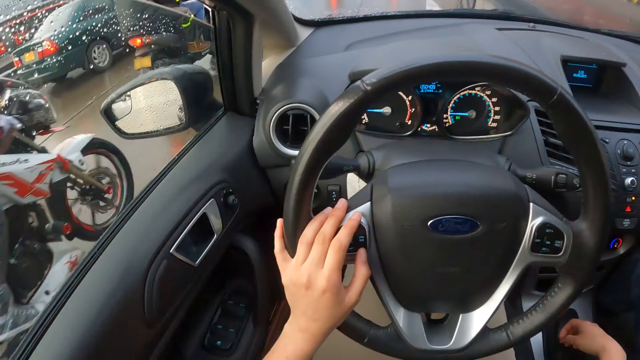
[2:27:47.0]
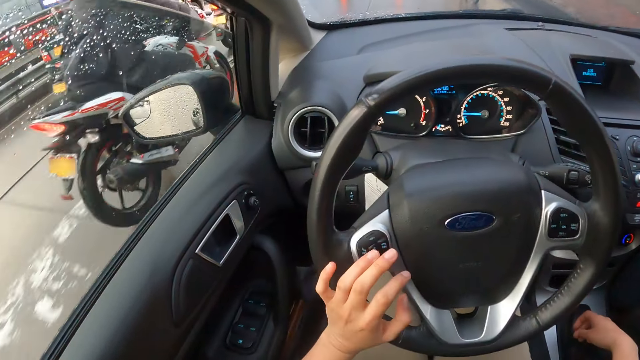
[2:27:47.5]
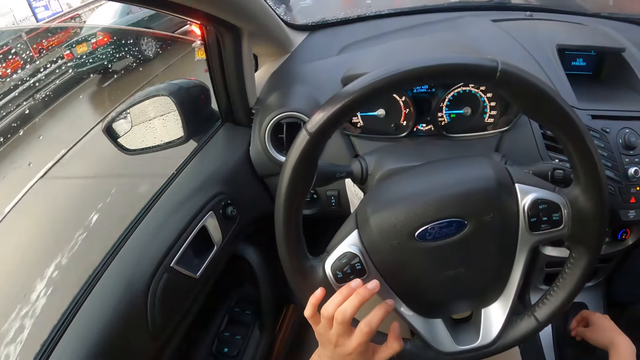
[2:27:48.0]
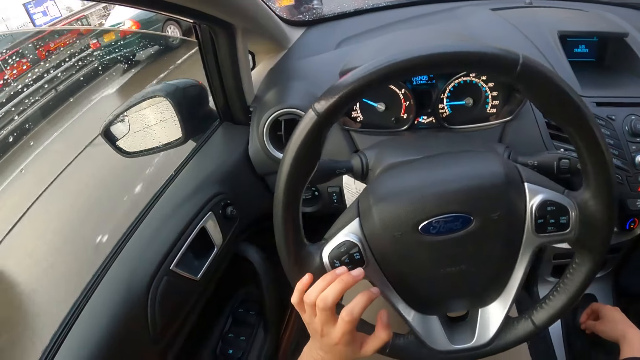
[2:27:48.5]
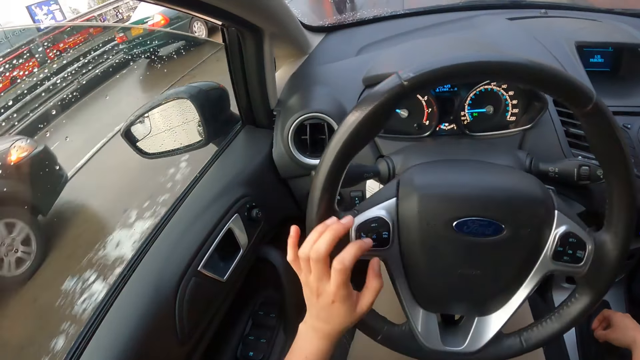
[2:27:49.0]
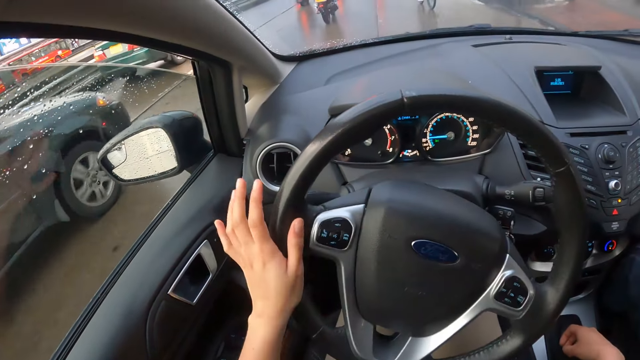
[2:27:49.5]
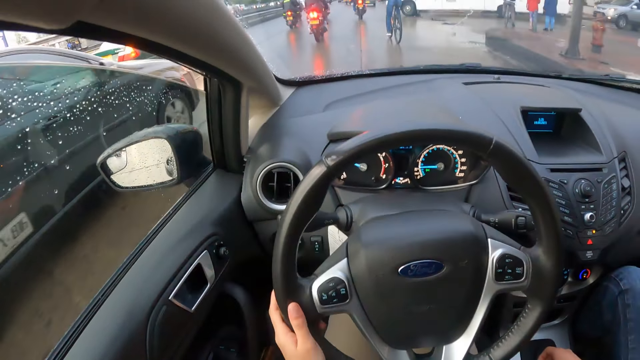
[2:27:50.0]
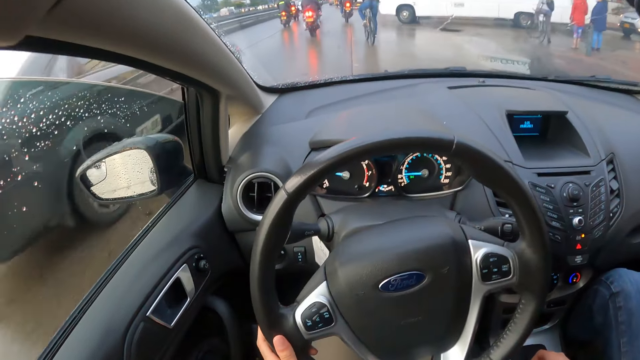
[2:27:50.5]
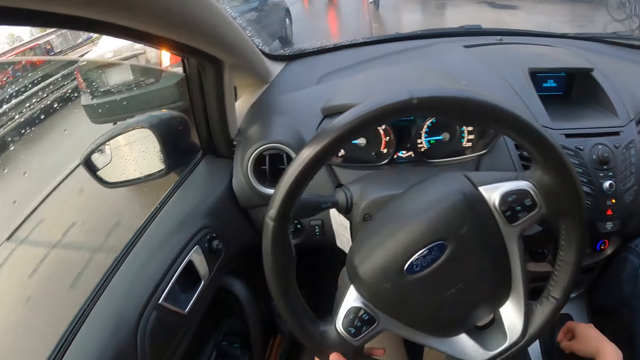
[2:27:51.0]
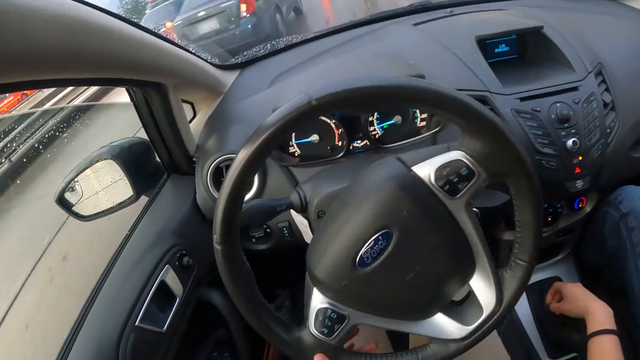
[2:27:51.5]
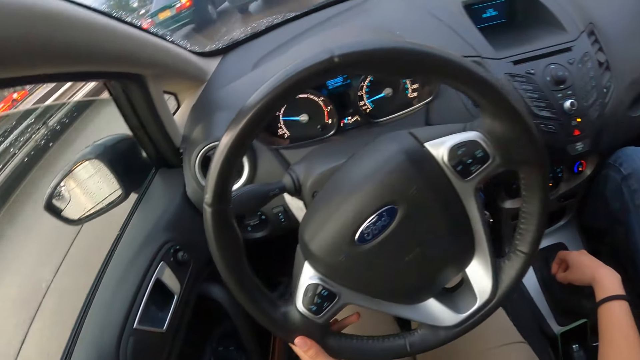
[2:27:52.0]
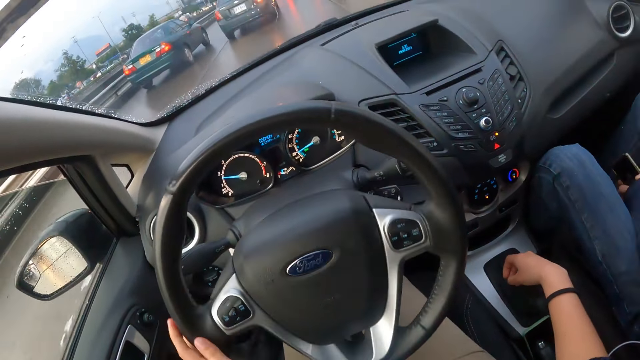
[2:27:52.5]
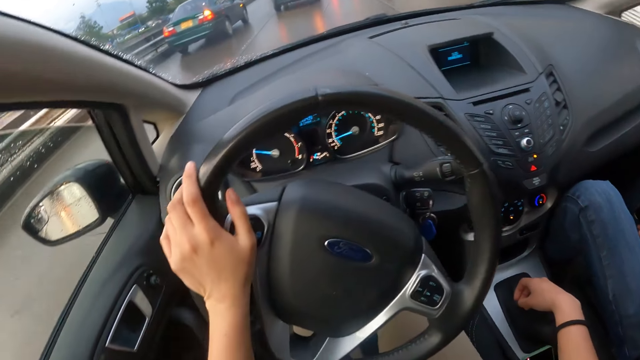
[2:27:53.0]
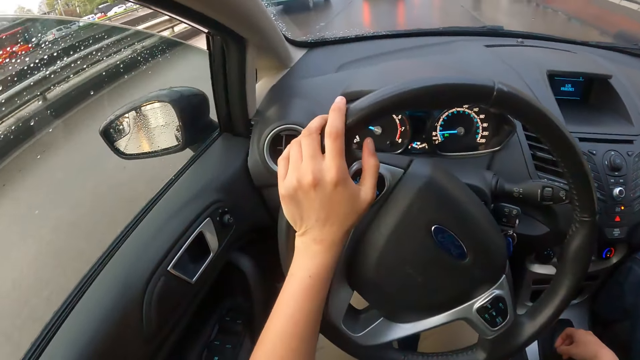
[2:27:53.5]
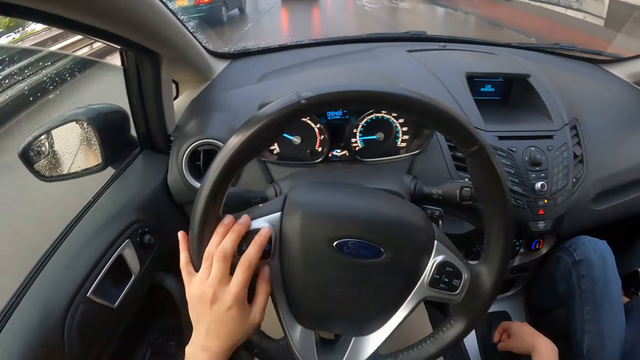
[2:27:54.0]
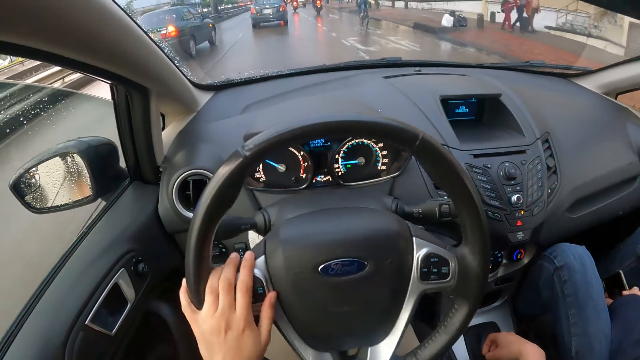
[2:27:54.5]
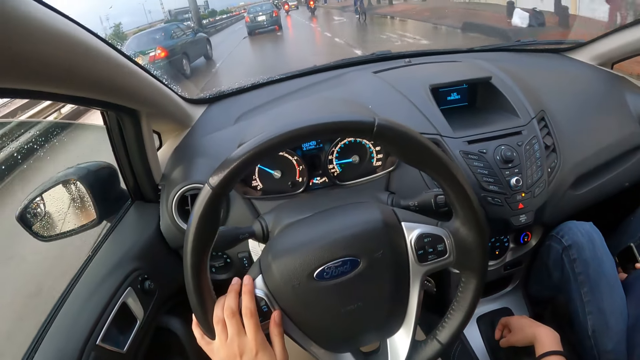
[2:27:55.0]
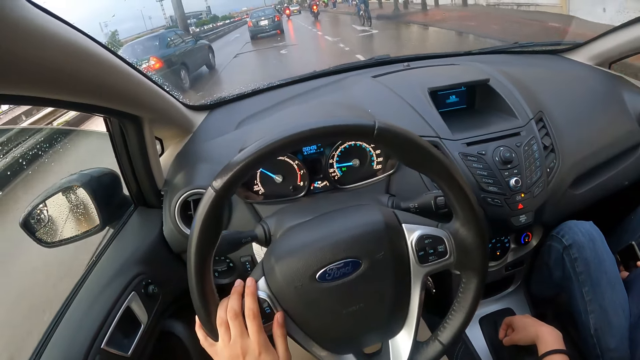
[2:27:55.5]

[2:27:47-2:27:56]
A man rides past the camera wearer on a motorcycle. An ash car rides past the camera wearer.

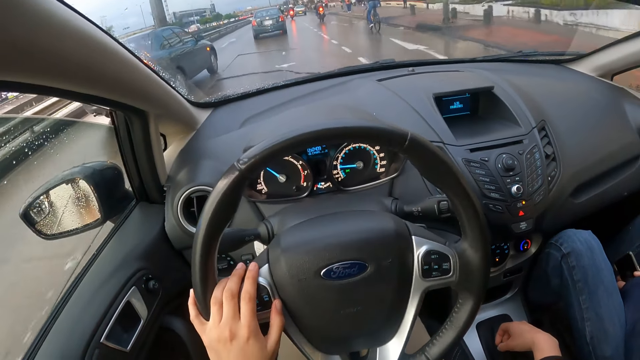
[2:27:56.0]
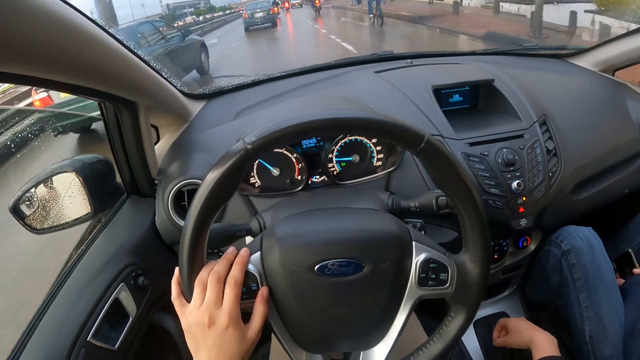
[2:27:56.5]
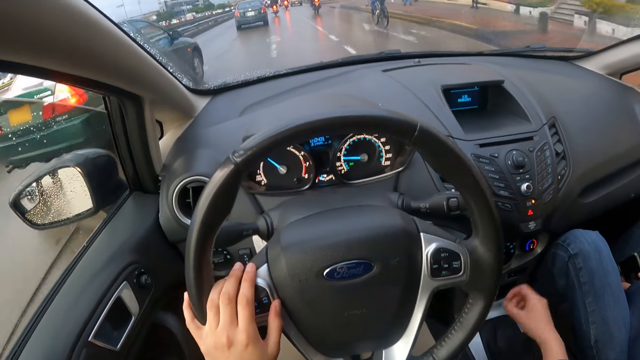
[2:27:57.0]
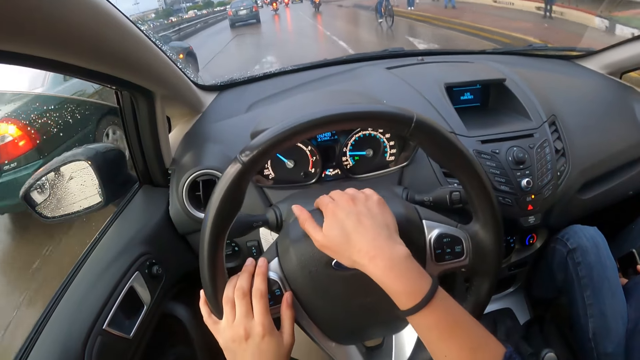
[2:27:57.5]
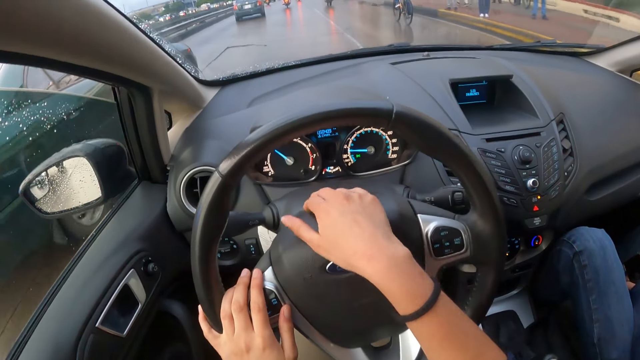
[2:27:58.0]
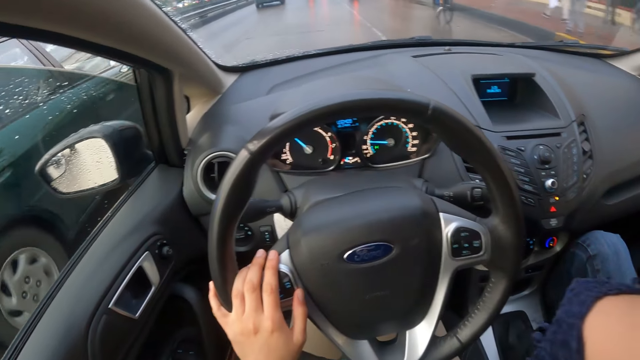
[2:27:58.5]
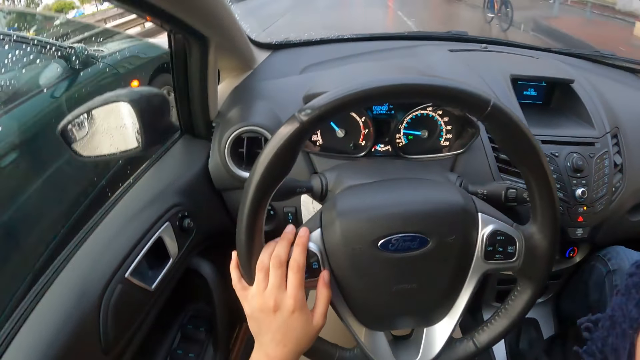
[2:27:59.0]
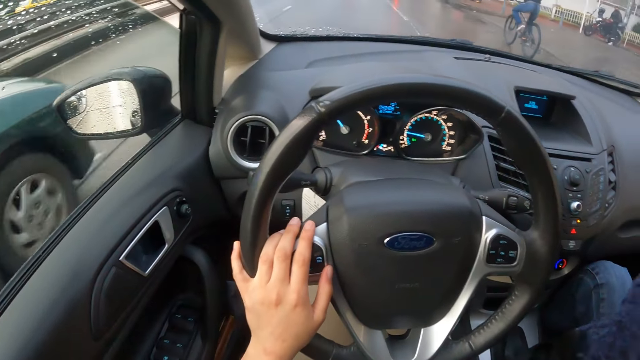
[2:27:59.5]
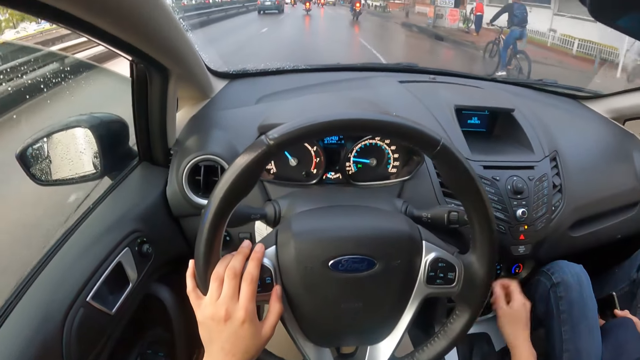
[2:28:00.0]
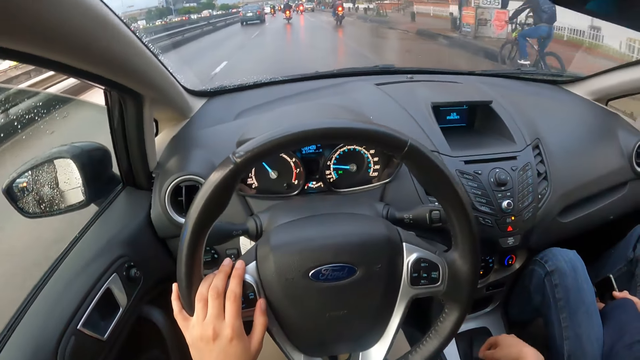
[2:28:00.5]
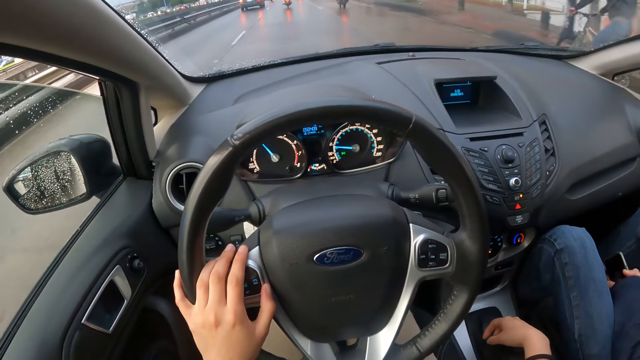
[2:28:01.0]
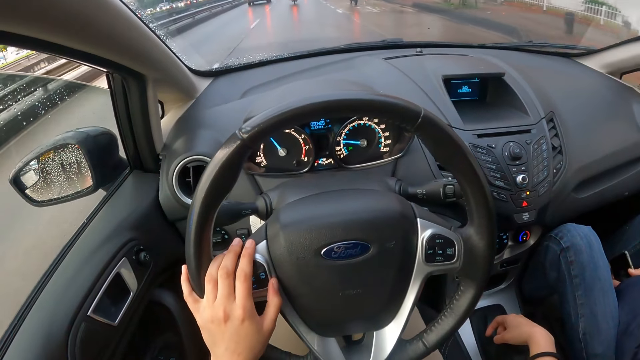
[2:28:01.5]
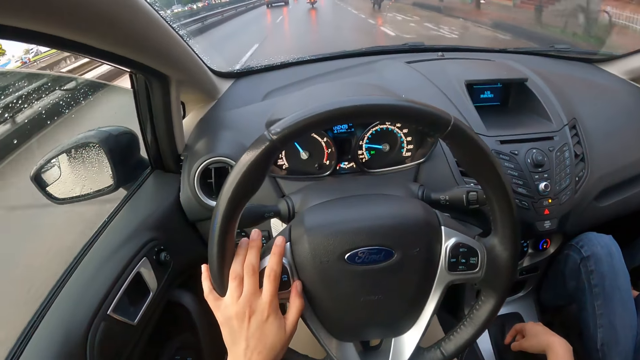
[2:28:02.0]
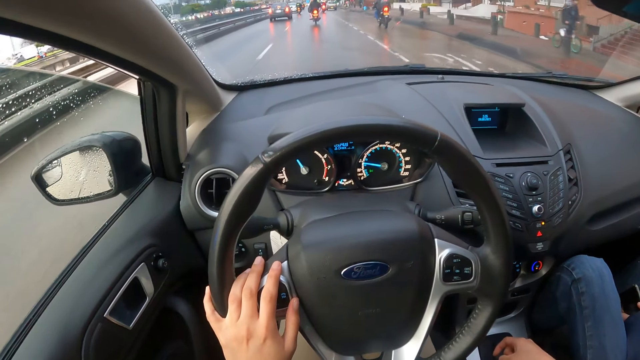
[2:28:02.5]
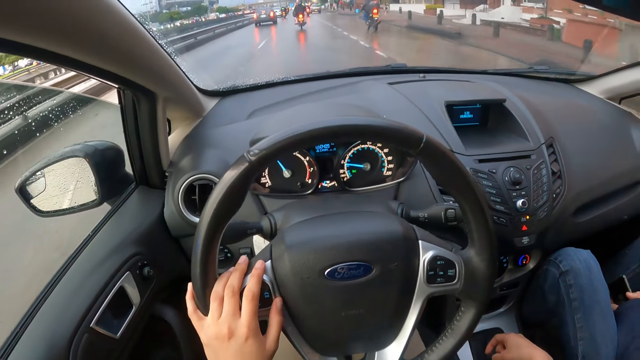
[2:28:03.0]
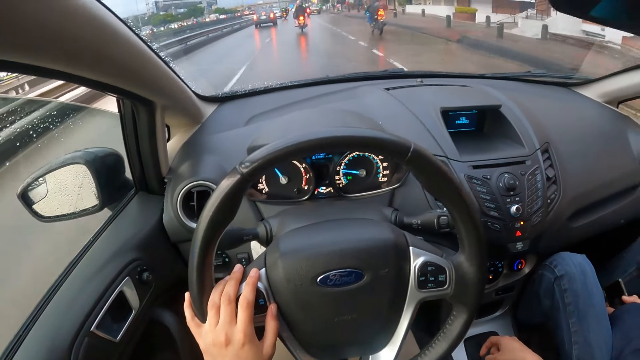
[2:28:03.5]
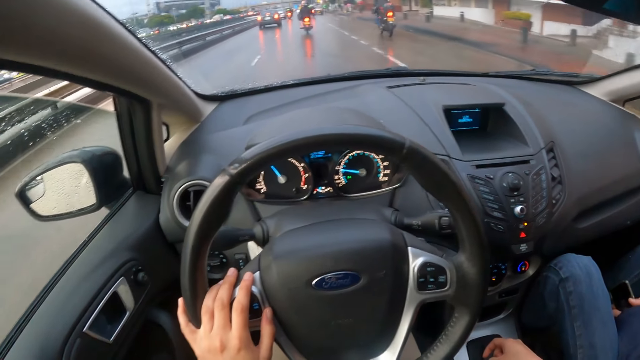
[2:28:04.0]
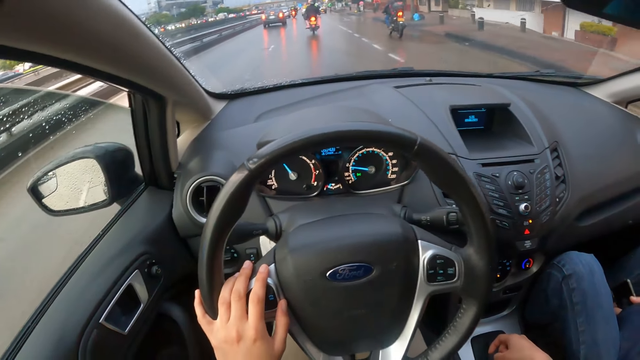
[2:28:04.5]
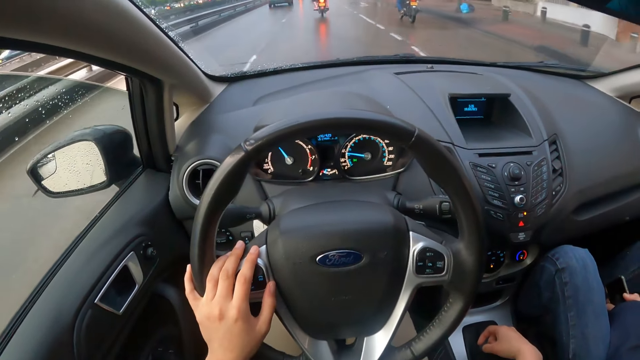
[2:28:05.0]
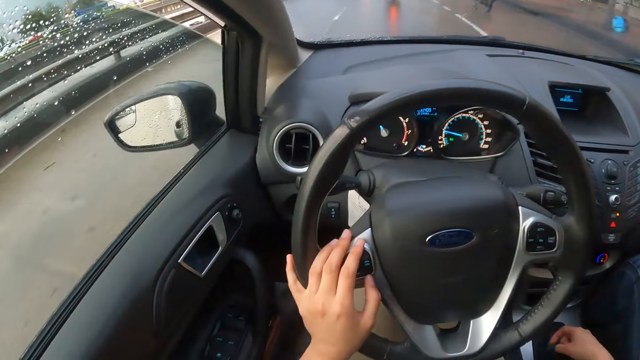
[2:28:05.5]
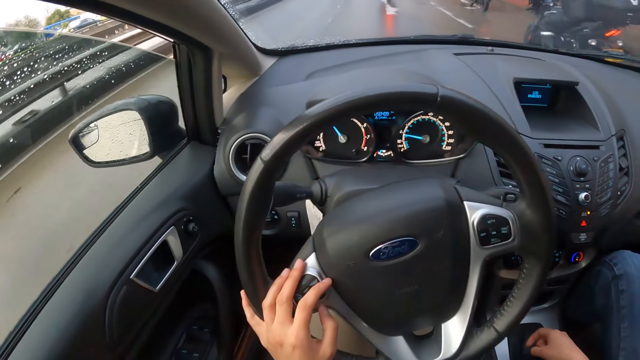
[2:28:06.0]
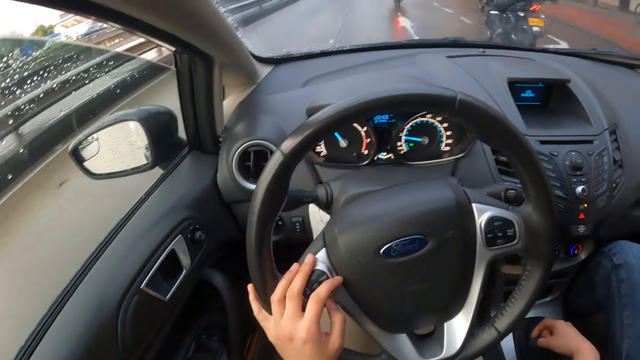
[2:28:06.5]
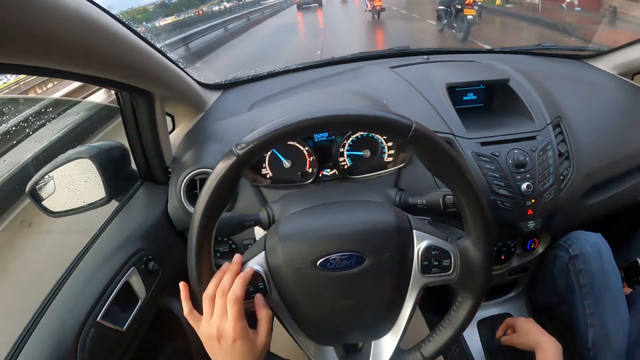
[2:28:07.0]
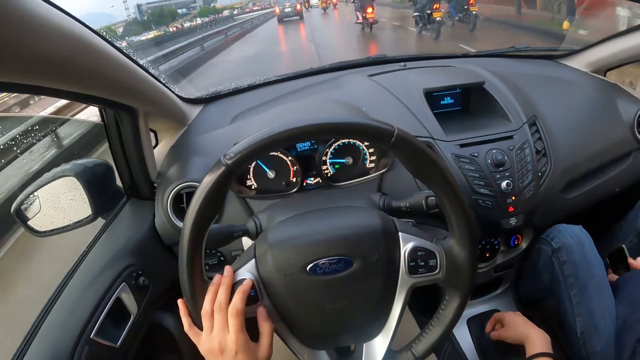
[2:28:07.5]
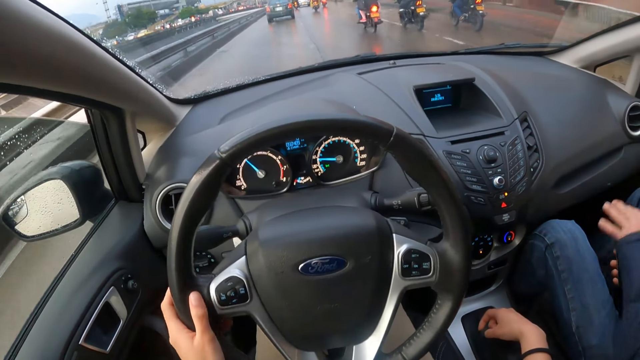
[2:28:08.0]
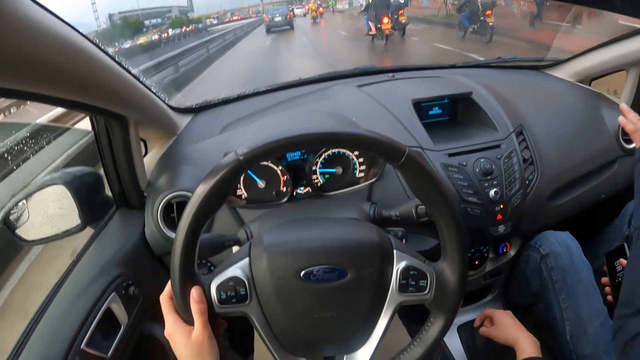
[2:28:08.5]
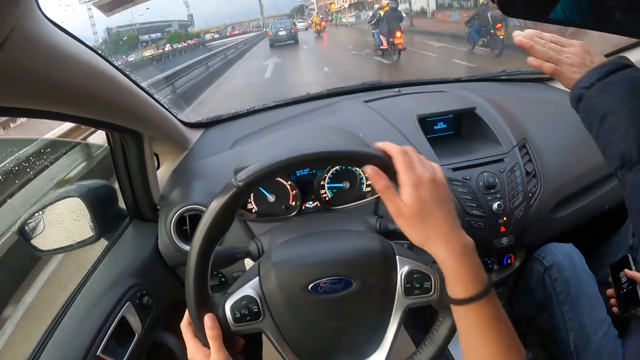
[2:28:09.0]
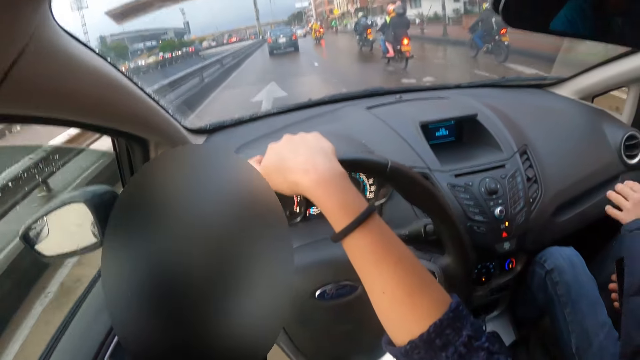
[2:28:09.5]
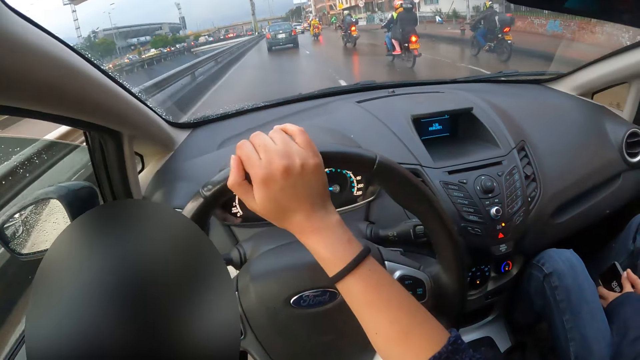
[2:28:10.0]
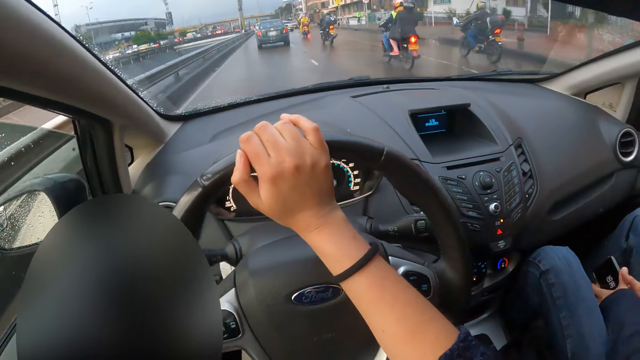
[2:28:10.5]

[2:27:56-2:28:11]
The camera wearer presses the horn of the car with her right hand. They drive past the green car. They hold the steering wheel with his left hand. They drive the car with his left hand on the steering wheel. They touch his face with his right hand. They put her right hand on the gearshift. They hold the gearshift with his right hand. They drive past a man on a bicycle. Another man rides past the camera wearer on a motorcycle. Another man holds the phone with his right hand. The camera wearer holds the steering wheel with both hands. They drive the car with both hands on the steering wheel. The man holds the phone with both hands.
